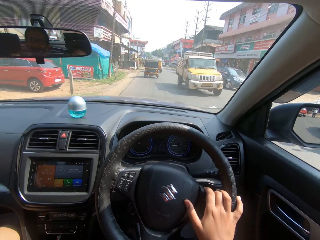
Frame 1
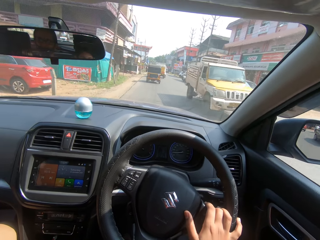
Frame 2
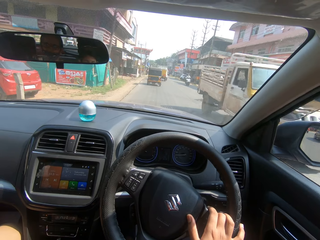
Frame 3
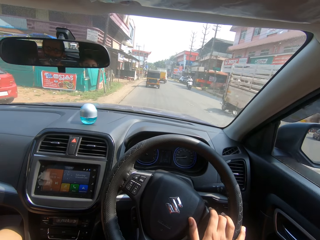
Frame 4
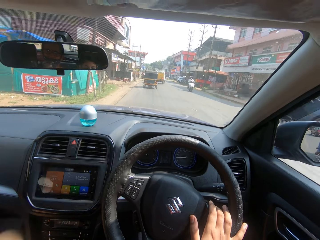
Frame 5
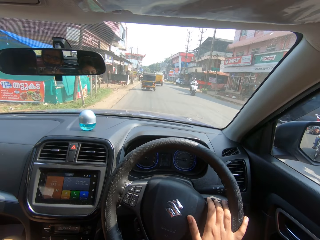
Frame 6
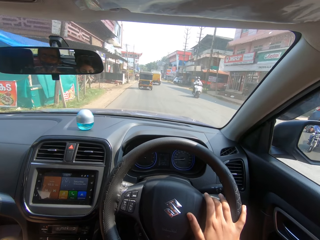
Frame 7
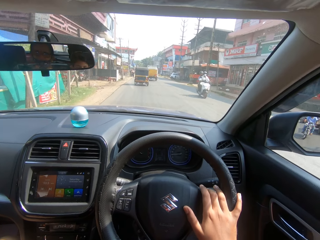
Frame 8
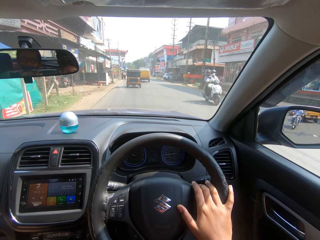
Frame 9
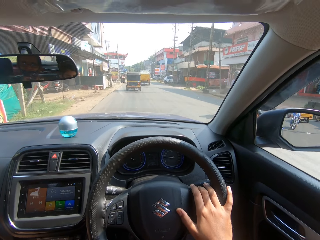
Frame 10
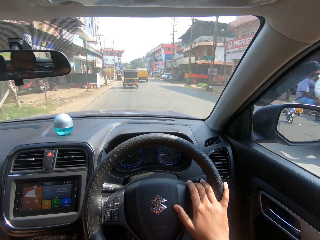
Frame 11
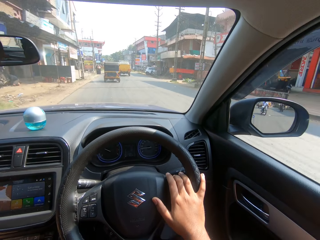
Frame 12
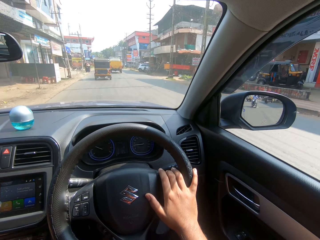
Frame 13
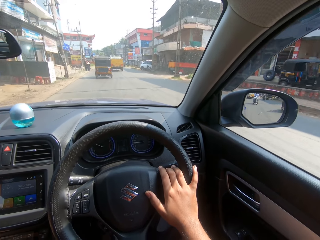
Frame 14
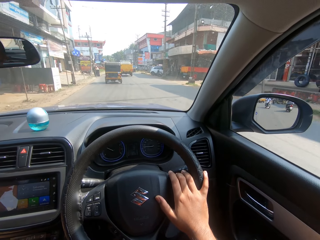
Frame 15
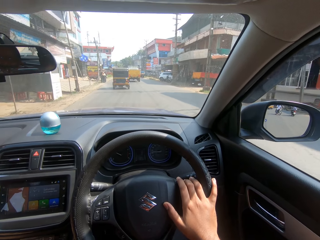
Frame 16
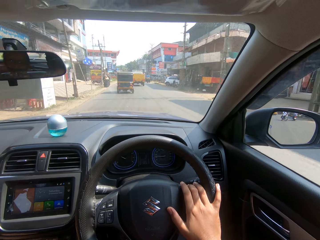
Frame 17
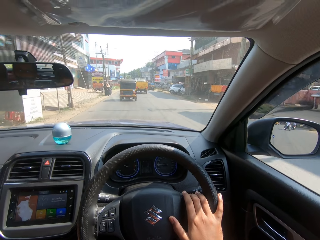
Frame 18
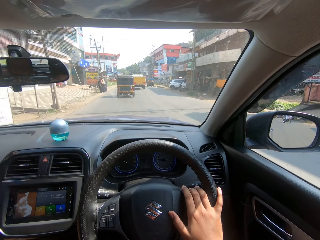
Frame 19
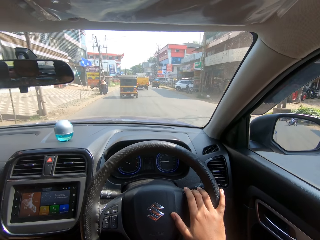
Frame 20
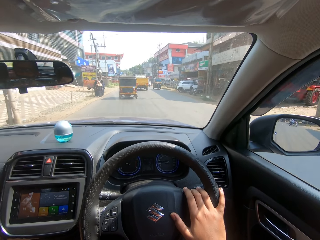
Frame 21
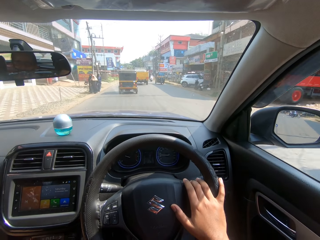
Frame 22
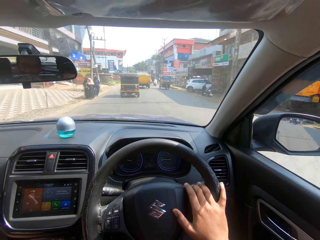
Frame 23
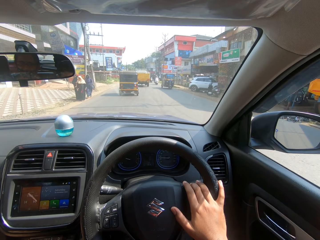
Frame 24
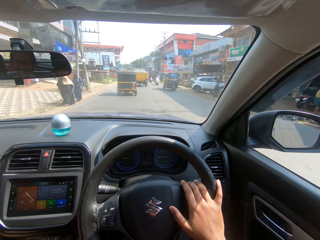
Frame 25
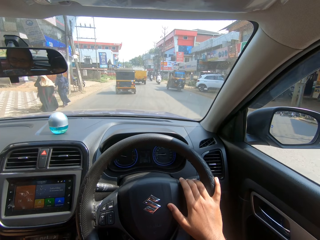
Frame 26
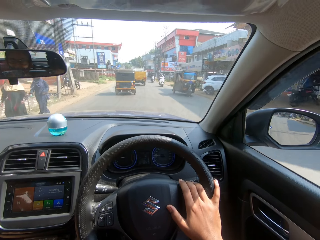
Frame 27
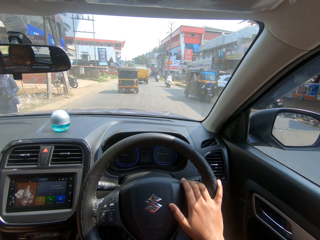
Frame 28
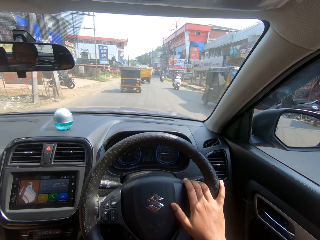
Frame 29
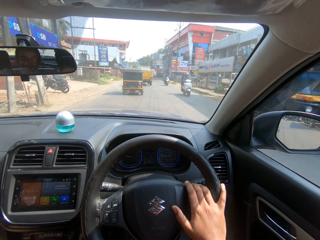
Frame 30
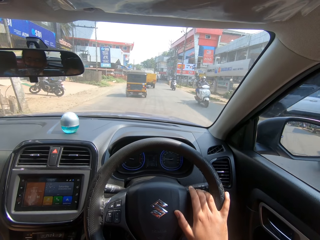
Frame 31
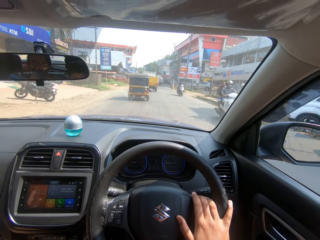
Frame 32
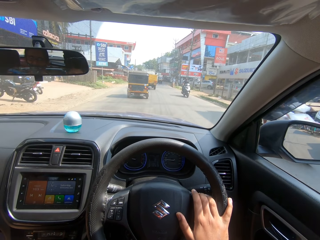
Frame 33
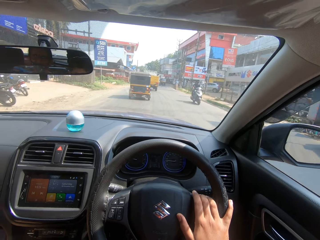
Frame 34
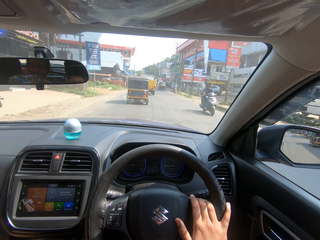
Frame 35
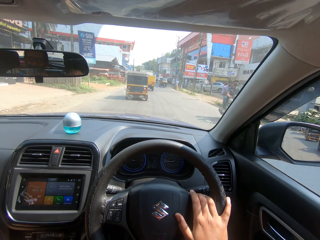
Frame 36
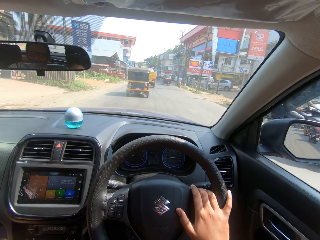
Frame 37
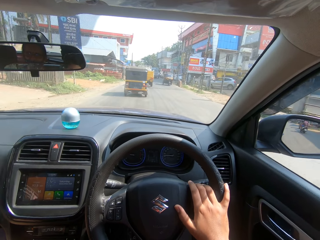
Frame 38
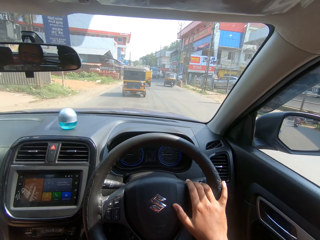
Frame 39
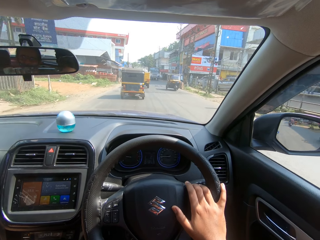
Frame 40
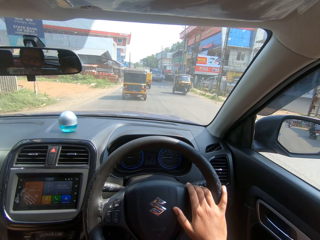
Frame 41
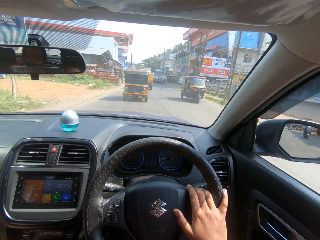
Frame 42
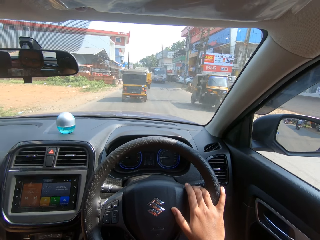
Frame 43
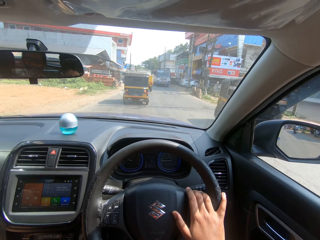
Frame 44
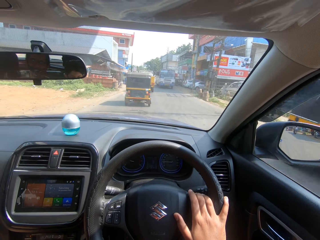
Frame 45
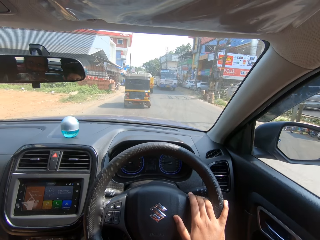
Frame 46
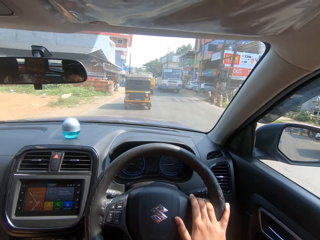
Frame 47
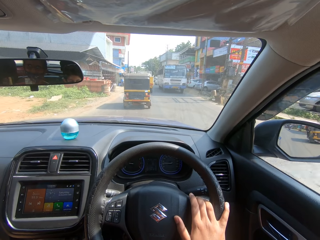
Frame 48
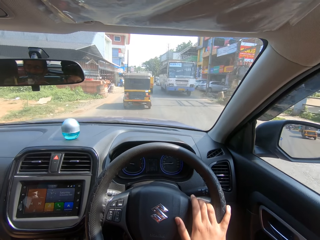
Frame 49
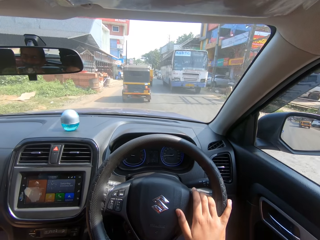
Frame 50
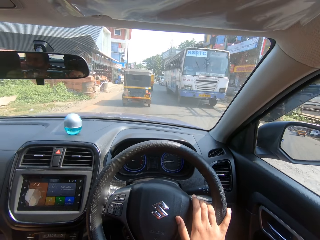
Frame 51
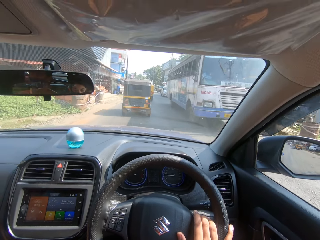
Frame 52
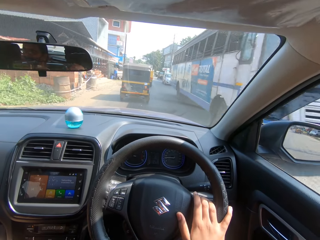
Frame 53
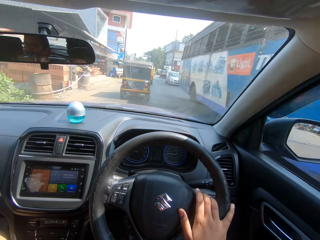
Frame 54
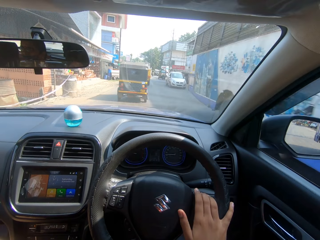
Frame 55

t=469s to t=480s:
The camera wearer turns the steering wheel in the car. They drive forward the car on the road. They turn the steering wheel in the car. They drive forward the car on the road. They turn the steering wheel in the car. They drive forward the car on the road. They turn the steering wheel in the car.

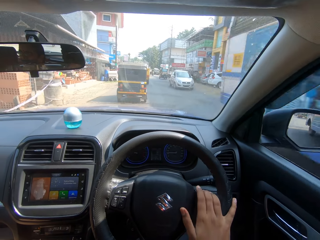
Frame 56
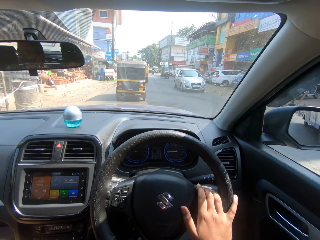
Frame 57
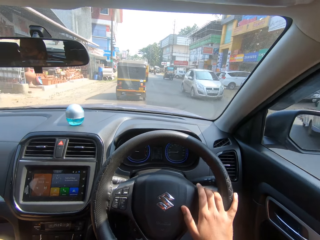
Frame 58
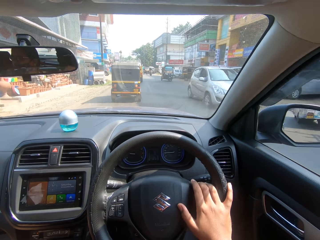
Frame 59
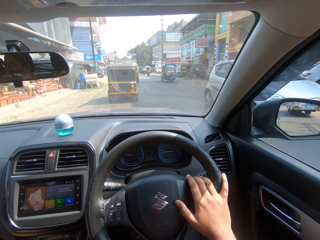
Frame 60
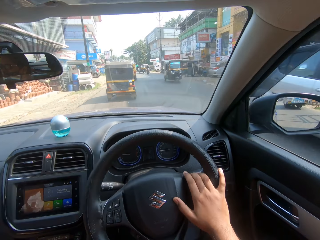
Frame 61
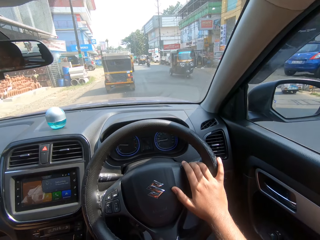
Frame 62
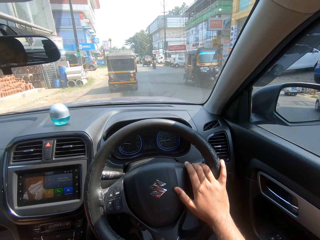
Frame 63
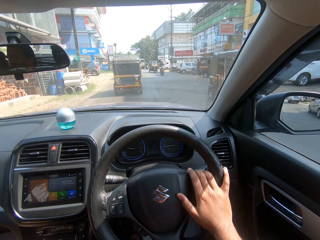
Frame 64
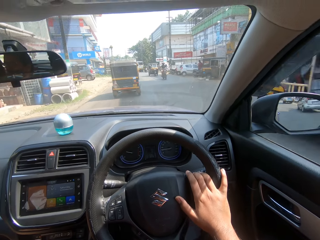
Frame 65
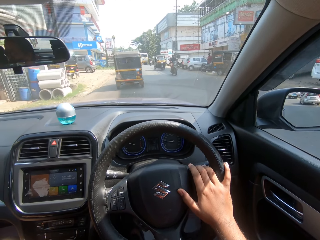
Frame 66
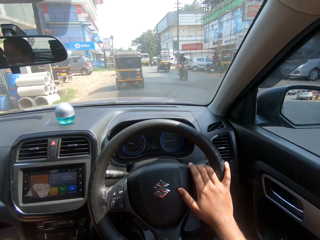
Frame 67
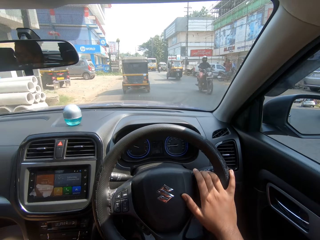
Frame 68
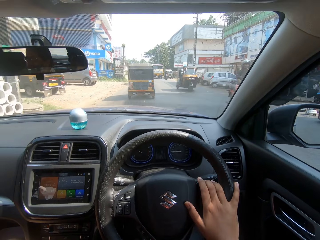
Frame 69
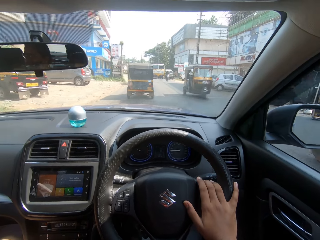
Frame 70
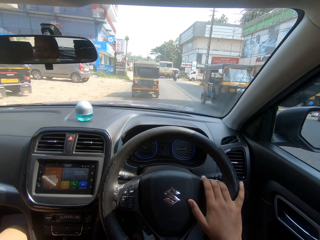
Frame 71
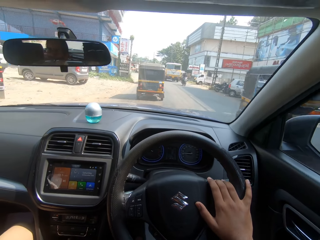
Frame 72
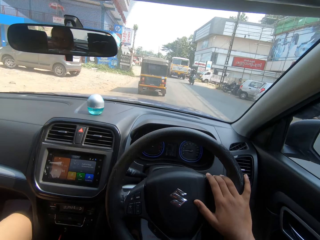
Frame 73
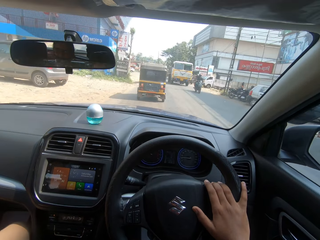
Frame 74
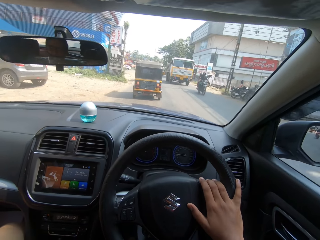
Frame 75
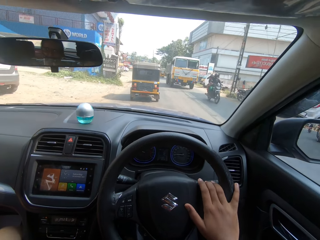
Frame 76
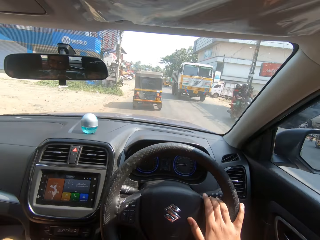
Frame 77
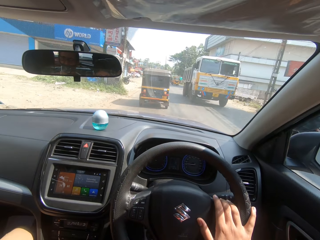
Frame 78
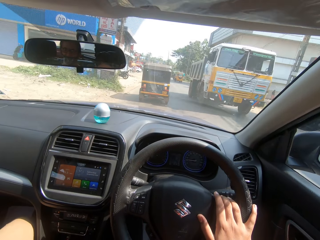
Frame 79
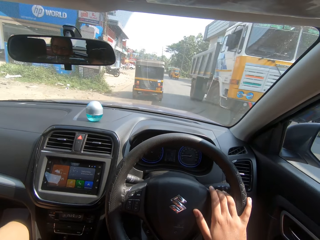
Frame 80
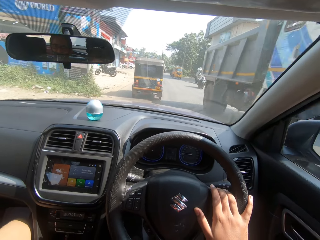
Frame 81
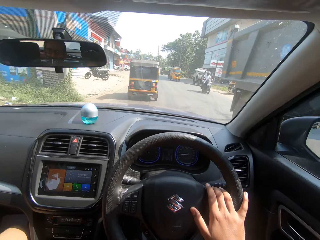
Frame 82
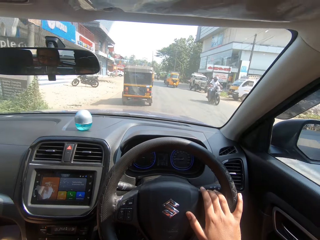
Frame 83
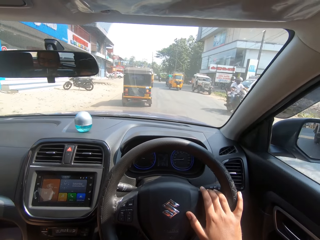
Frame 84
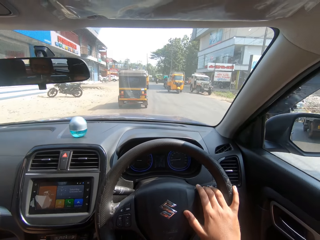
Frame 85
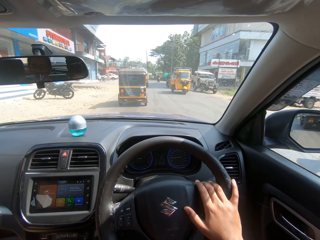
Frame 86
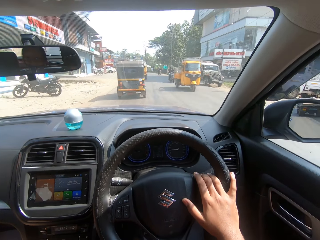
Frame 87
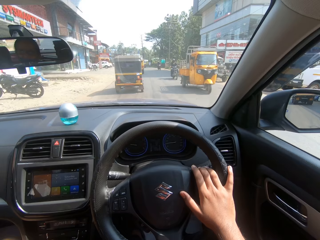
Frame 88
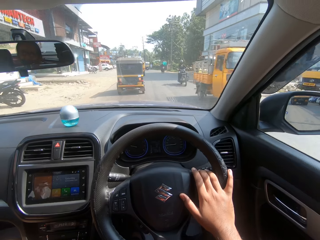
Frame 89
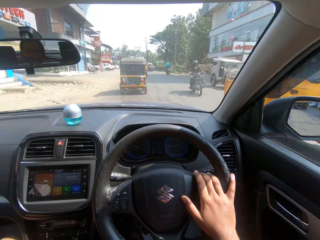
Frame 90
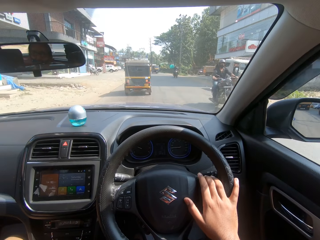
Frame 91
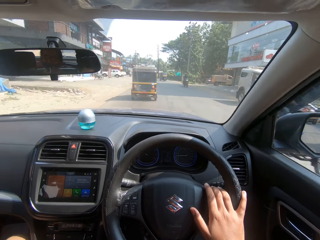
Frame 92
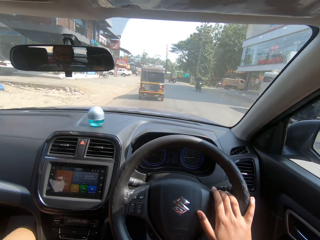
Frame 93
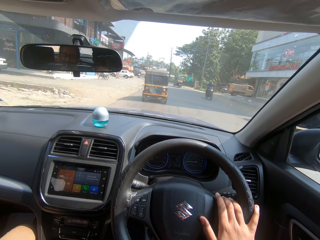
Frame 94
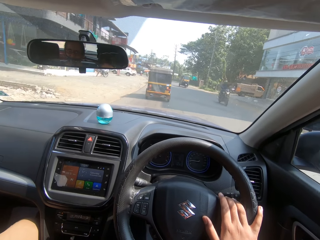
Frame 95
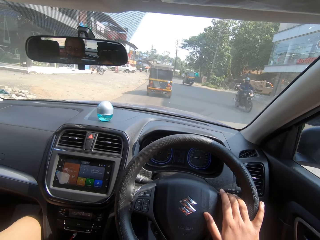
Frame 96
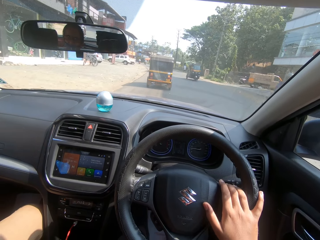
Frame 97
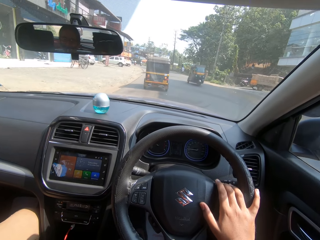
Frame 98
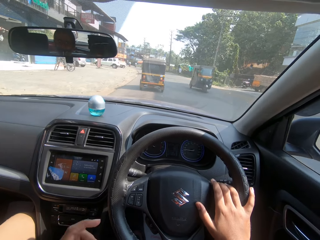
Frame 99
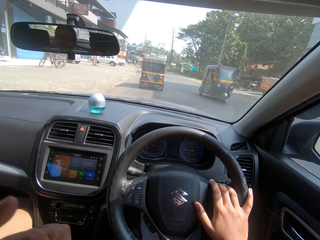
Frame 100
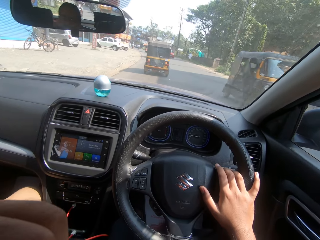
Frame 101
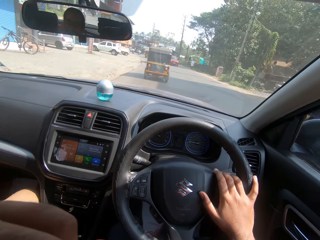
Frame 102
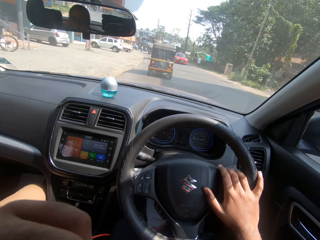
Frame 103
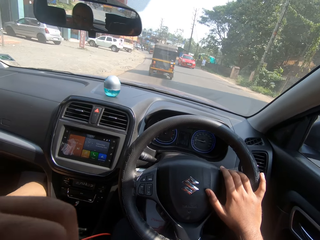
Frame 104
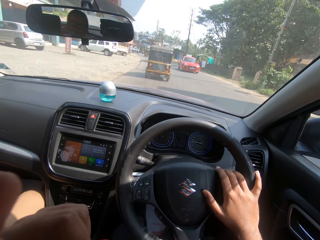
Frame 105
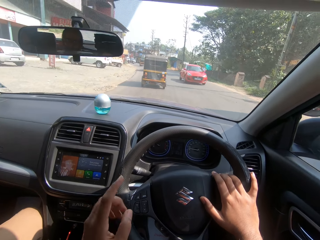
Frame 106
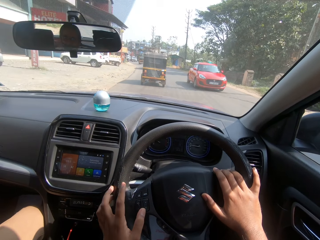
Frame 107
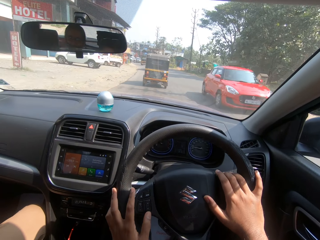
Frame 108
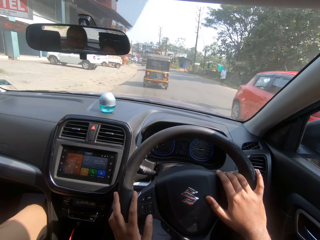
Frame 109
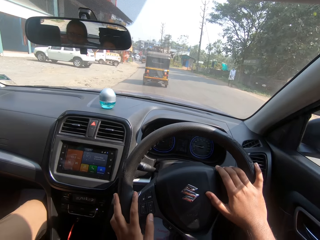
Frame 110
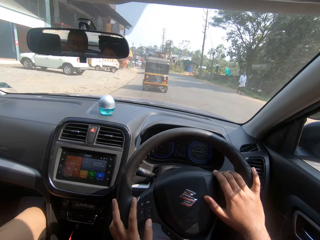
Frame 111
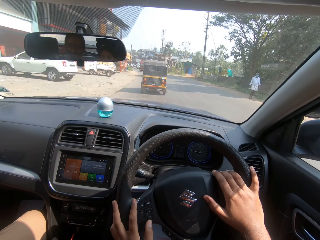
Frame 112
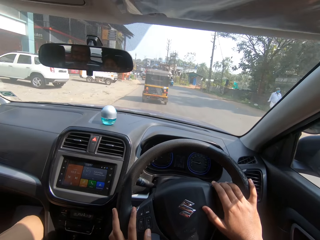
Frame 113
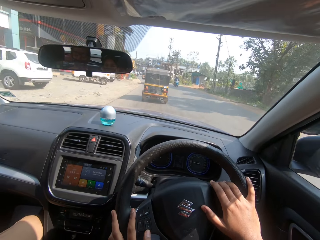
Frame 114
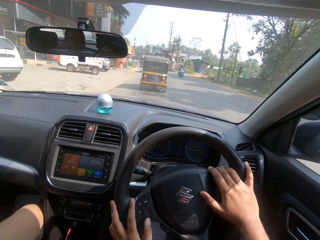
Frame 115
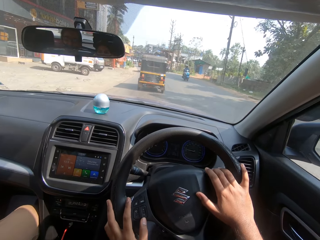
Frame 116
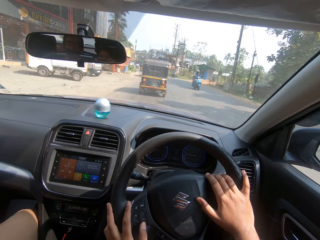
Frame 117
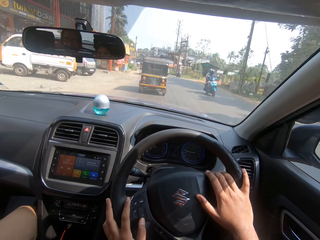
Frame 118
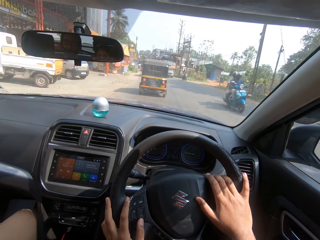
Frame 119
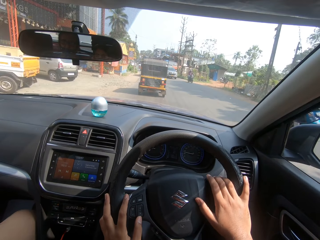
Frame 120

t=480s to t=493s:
The camera wearer drives forward the car on the road. They turn the steering wheel in the car. They drive forward the car on the road. They turn the steering wheel in the car. They drive forward the car on the road. They turn the steering wheel in the car. They drive forward the car on the road. They touch the camera on the head. They raise a hand and talk to a person. They drive forward the car on the road. They drop the hand.
